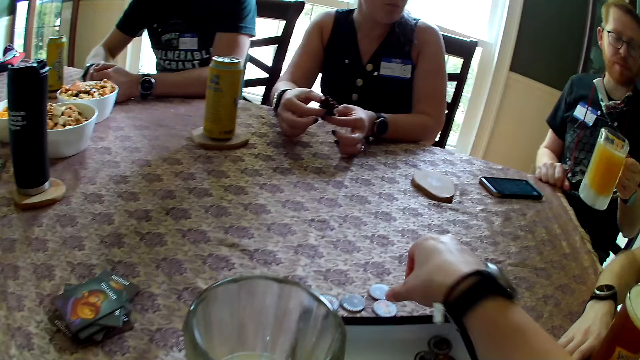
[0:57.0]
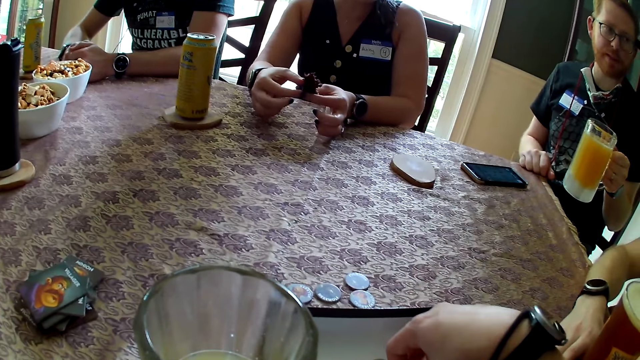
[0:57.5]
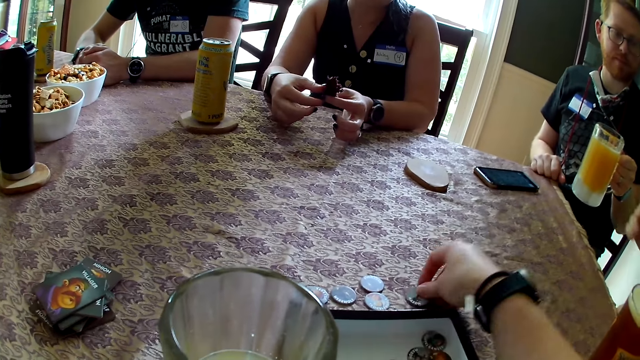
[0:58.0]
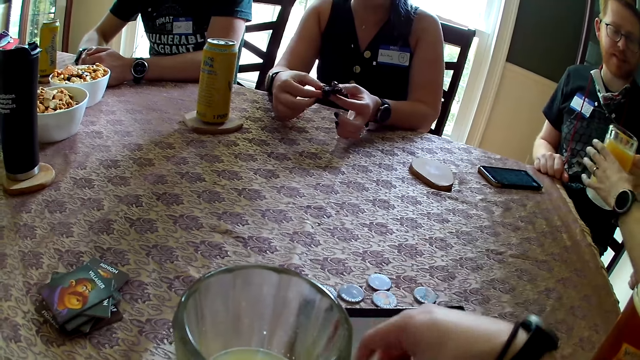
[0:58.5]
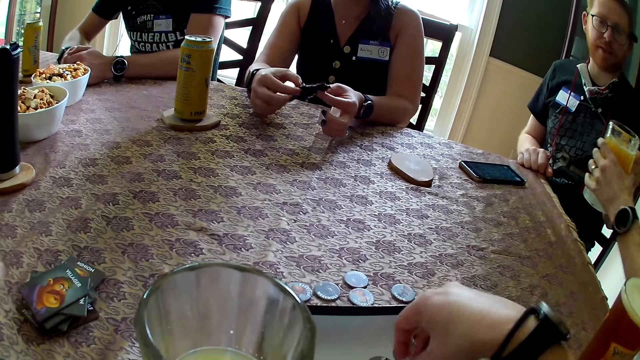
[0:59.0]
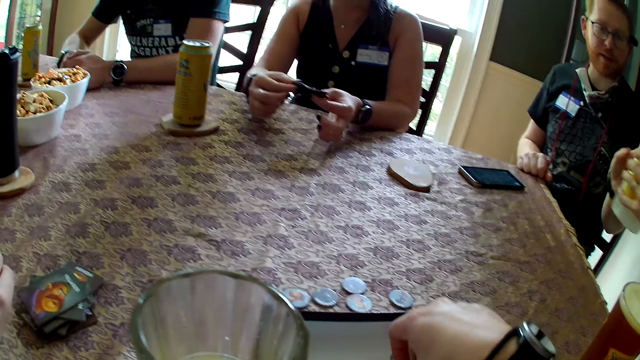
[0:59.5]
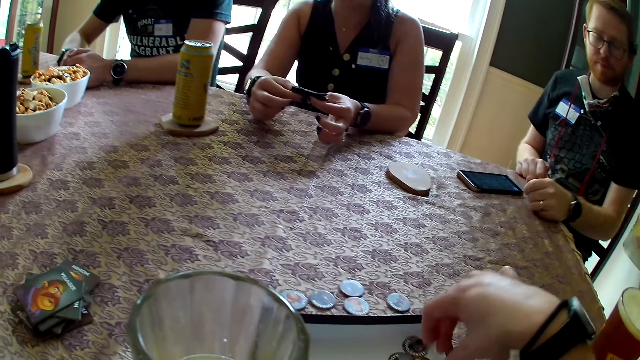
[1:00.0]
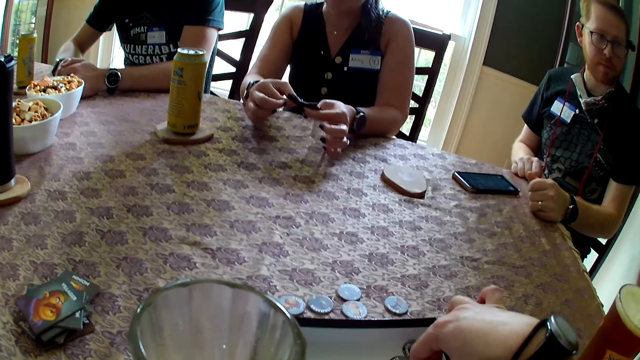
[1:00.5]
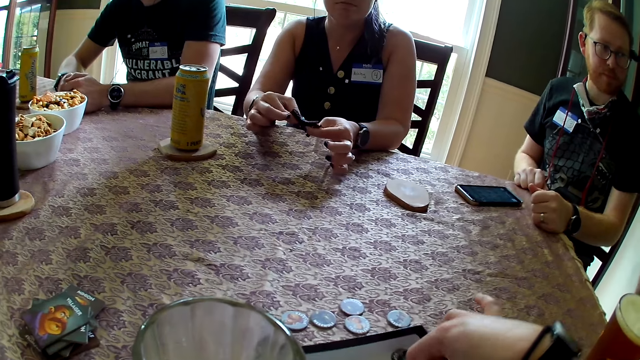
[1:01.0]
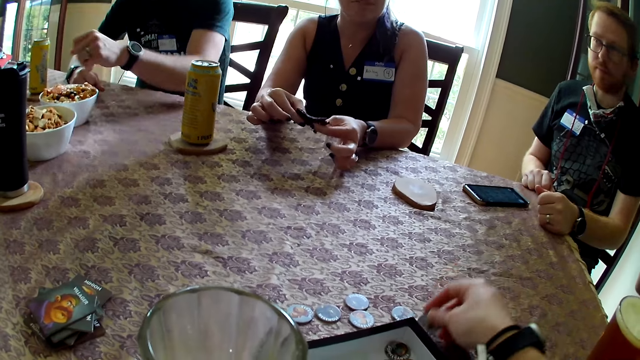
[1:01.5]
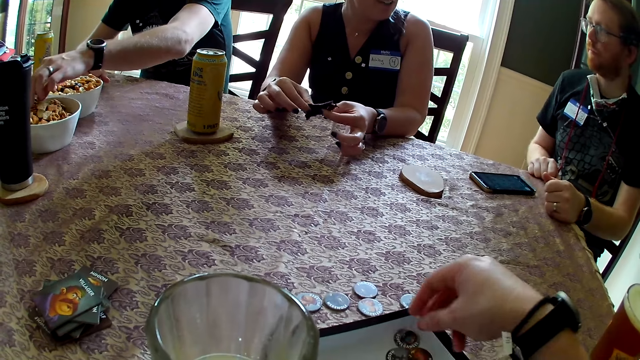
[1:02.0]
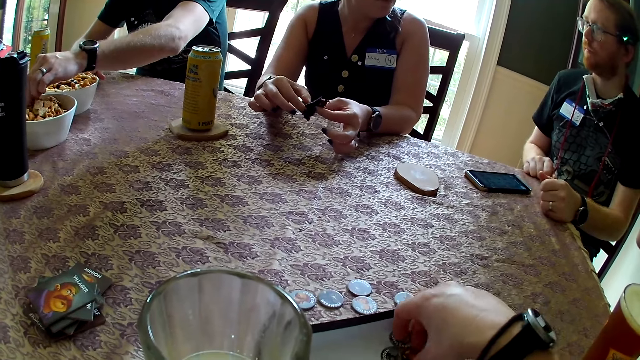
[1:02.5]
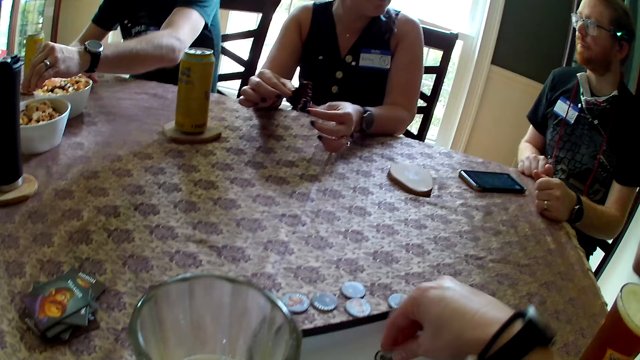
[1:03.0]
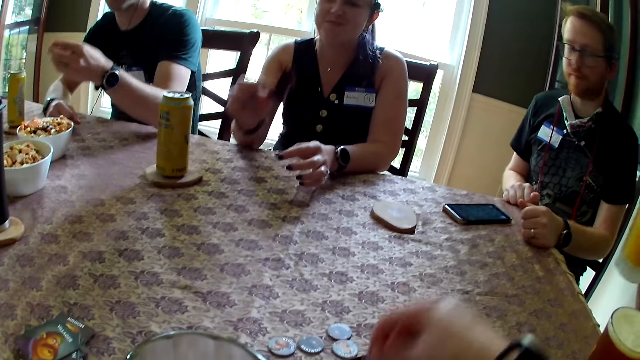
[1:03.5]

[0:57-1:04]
The camera wearer picks a coin from the carton of card game with her right hand and drops the coin in her right hand on the table. A man removes his right hand from the table. The camera wearer picks a coin from the carton of card game with her right hand and drops the coin in her right hand on the table. Another man passes the cup of fruit juice in his left hand to the first man. The first man collects the cup of fruit juice from the other man with his right hand. The other man places his left hand on the table. The camera wearer picks a coin from the carton of card game with her right hand and drops the coin in her right hand on the table. A third man picks chin chin from the plate on the table with his left hand. The camera wearer picks a coin from the carton of card game with her right hand.

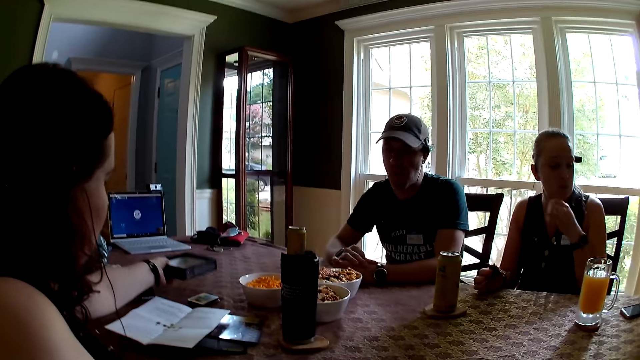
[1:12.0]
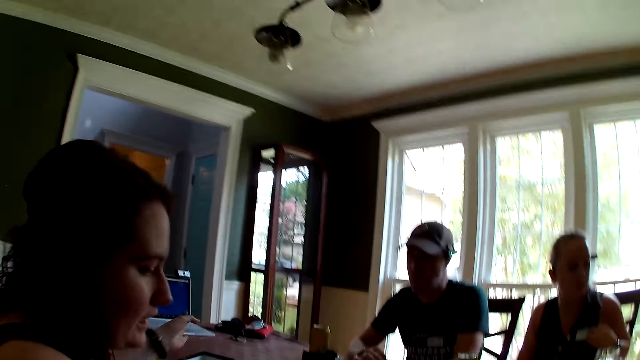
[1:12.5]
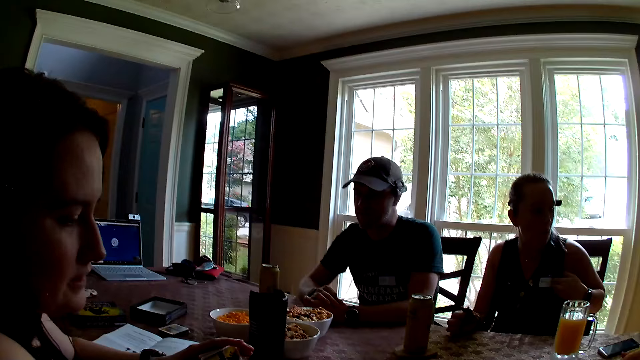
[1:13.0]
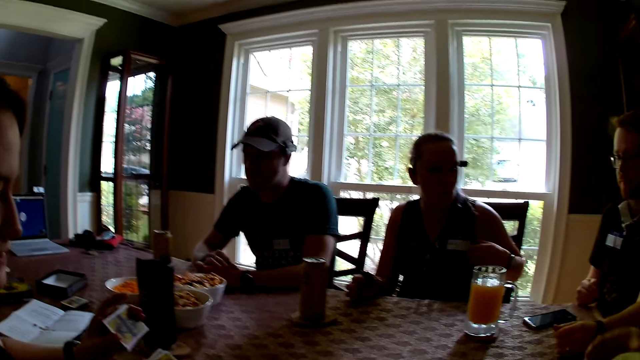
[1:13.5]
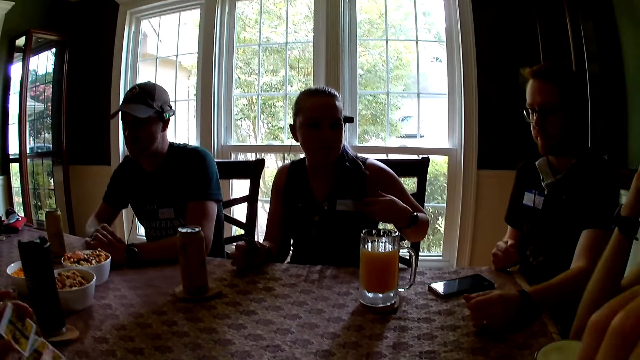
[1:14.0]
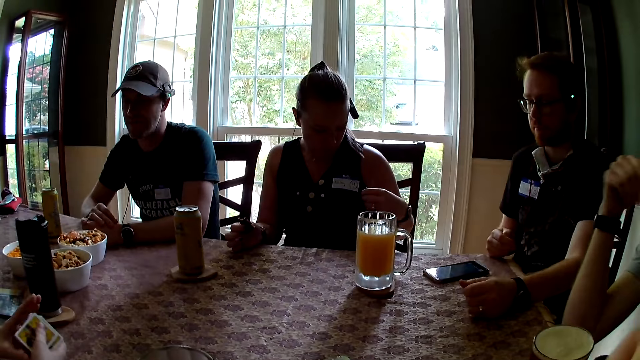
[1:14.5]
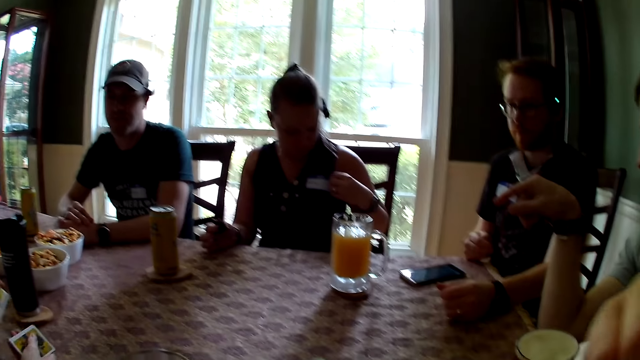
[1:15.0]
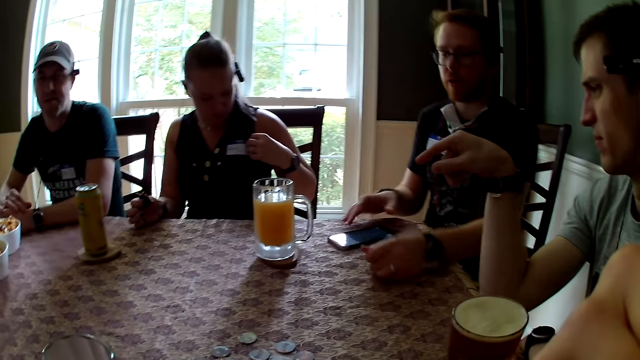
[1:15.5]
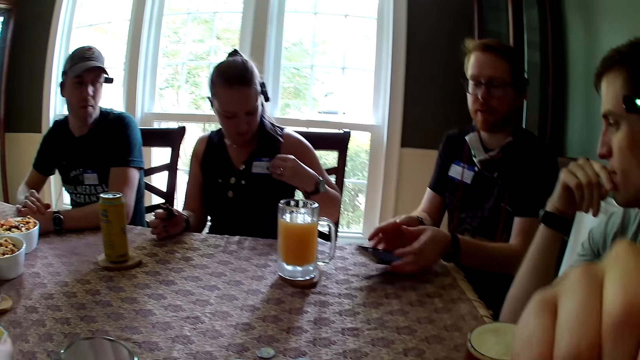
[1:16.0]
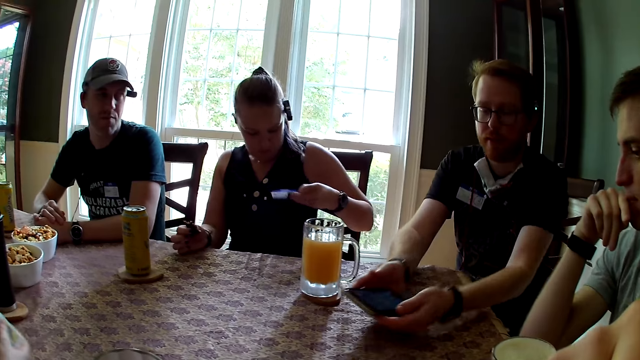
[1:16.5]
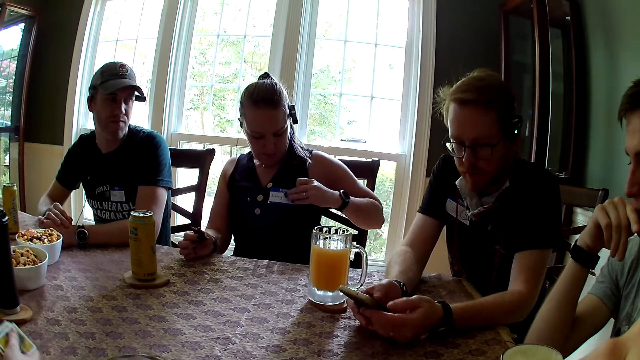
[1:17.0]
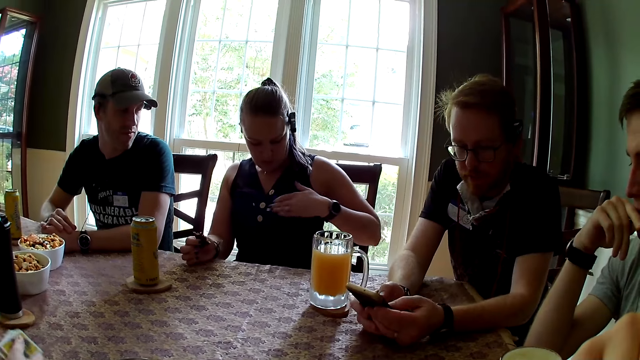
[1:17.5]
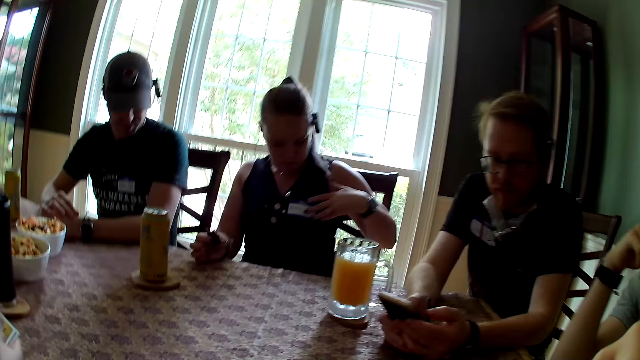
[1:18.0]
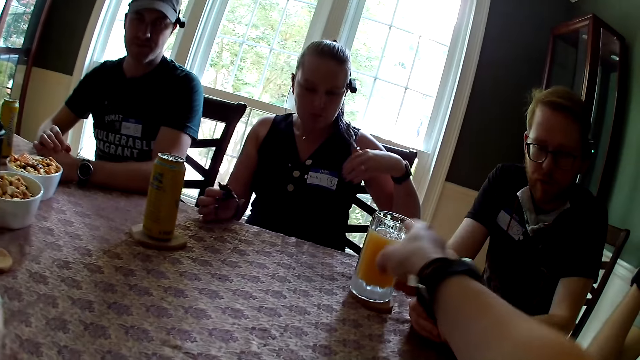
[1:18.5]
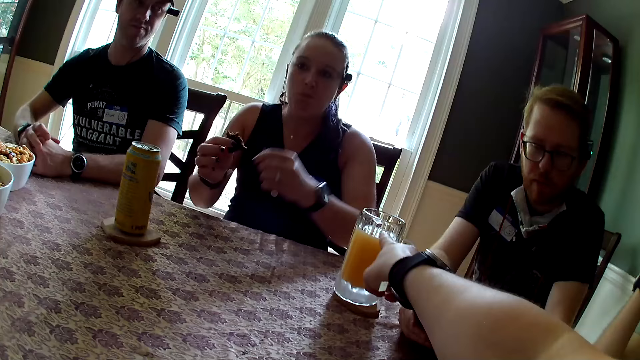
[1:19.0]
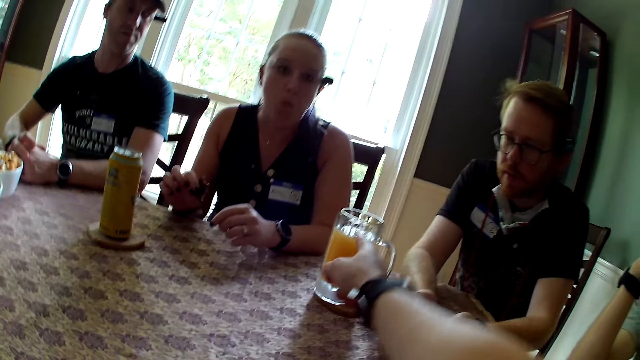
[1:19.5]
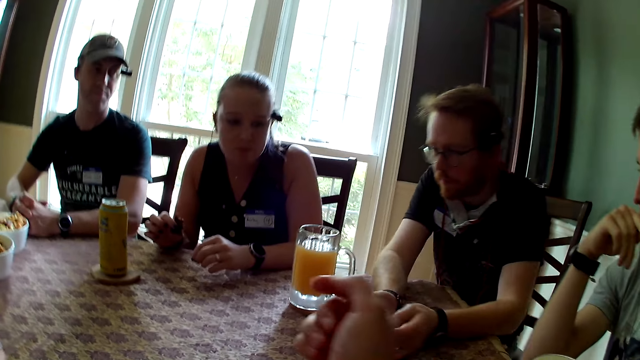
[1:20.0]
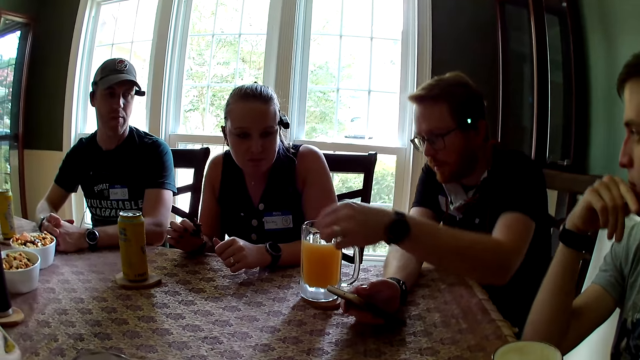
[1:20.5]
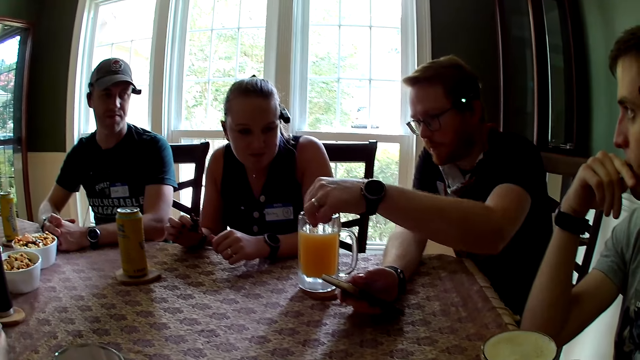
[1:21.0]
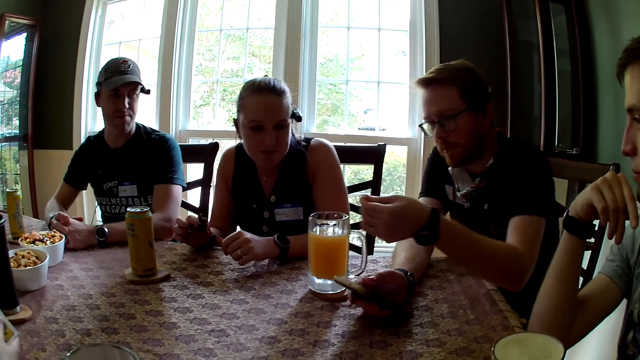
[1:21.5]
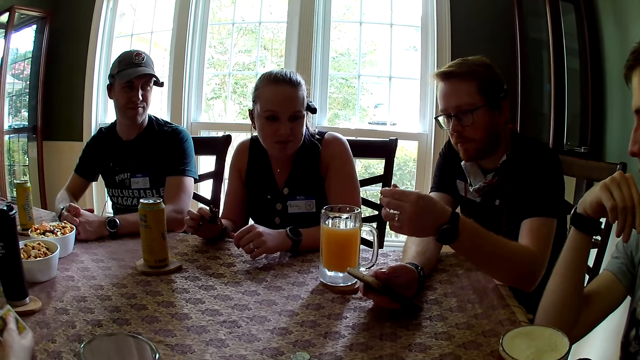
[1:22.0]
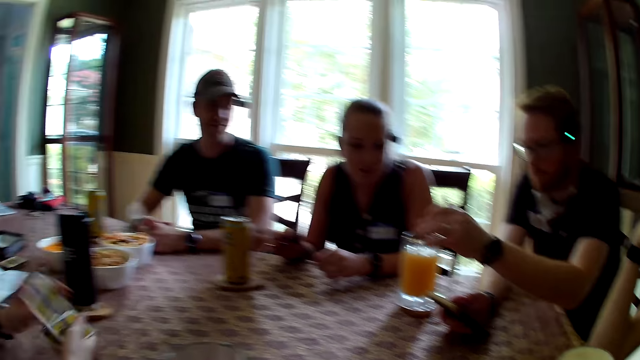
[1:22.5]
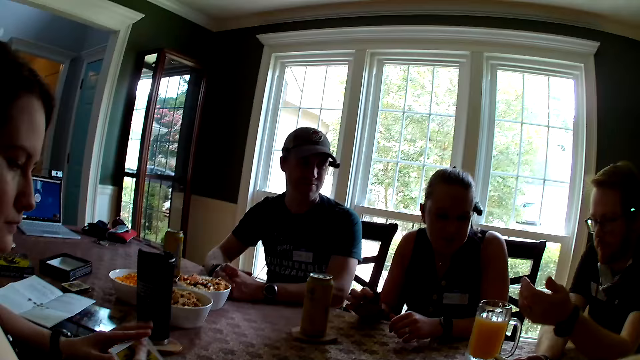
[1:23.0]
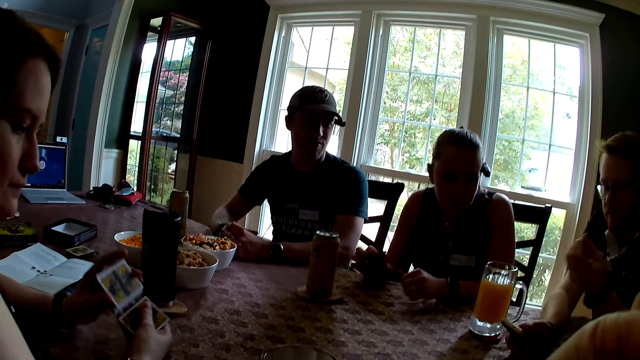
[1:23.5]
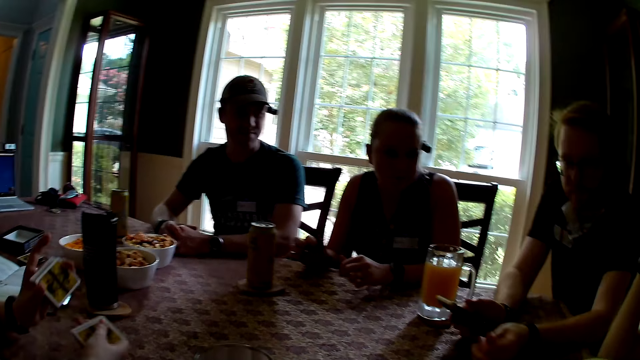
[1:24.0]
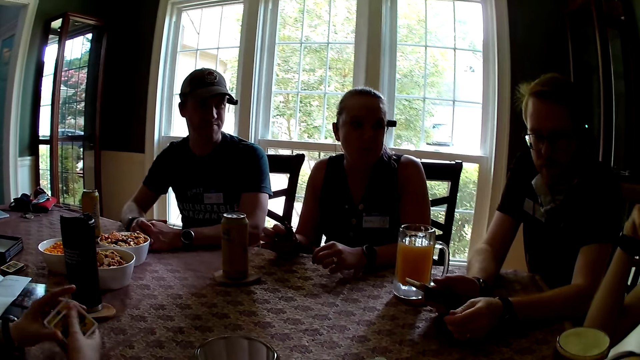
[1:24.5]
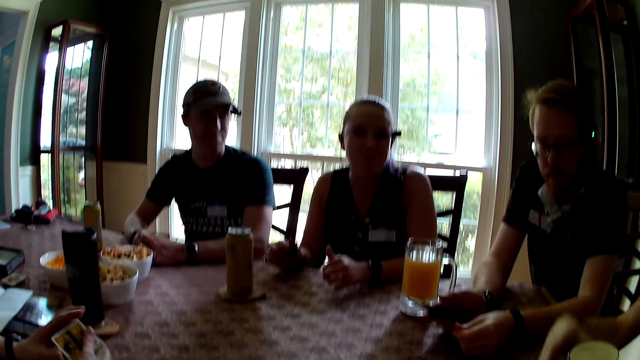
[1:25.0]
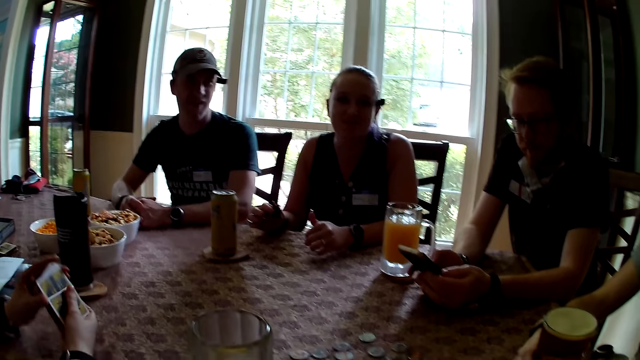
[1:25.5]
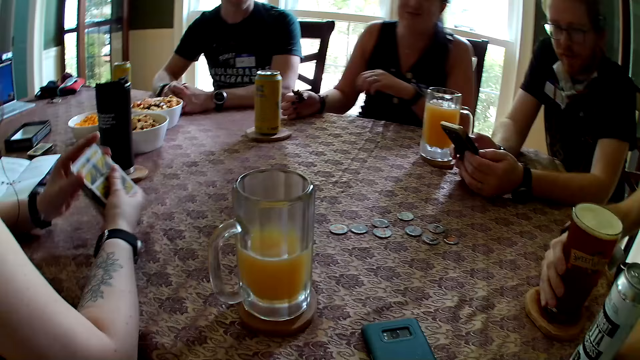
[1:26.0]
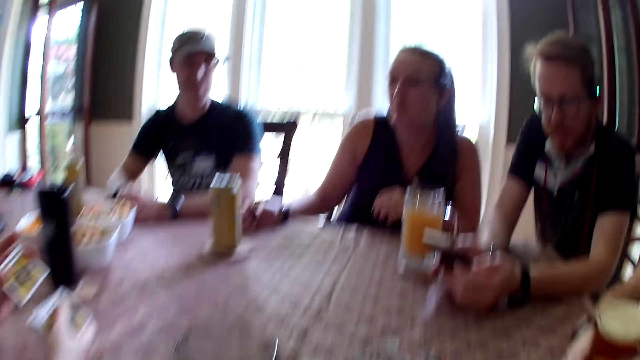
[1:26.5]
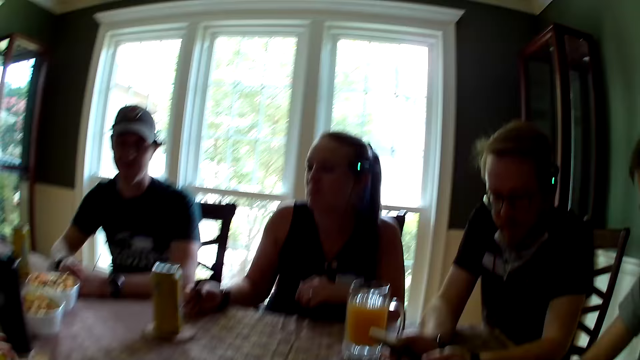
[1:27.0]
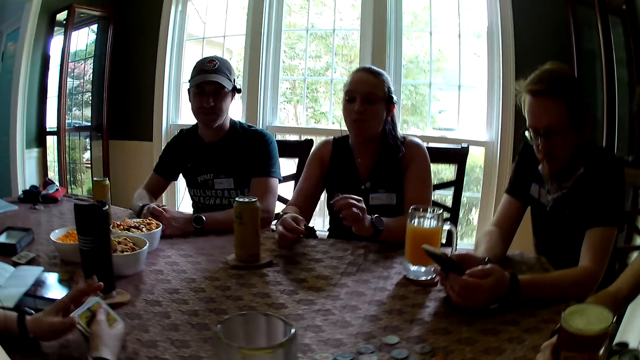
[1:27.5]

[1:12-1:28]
The woman touches her chest with her left hand. Another woman drops a box on the table. The other woman shuffles the cards in her right hand with both hands. A man touches his head with his right hand. The first woman adjusts the tag on her cloth with her left hand. The man touches his face with his right hand. Another man picks the phone on the table with both hands, places both hands on the table and presses the phone in his hands with his left hand. The camera wearer interacts with the other man. She points to dirt on the cup of fruit juice with her right hand. The first woman places her left hand on the table and places her right hand on the table. The other man removes the dirt from the cup of fruit juice with his left hand, throws the dirt in his left hand on the table and places his left hand on the table. The other woman shuffles the cards. The first man holds a cup of soda with his right hand. The other man uses the phone. The other man holds the phone in his right hand with both hands. The first woman removes her left hand from the table and places her left hand on the table.
